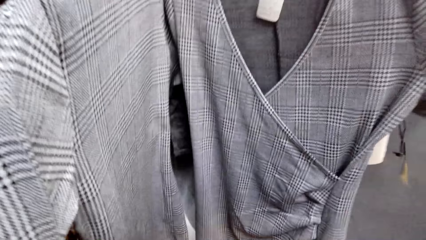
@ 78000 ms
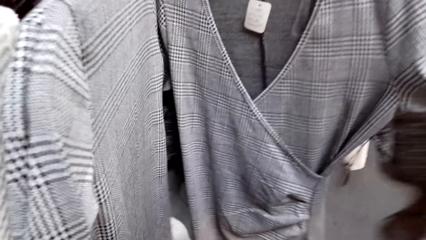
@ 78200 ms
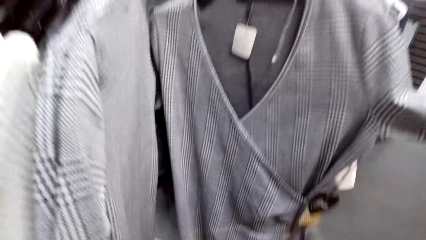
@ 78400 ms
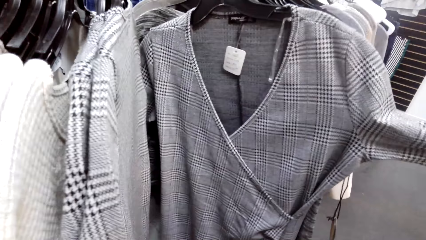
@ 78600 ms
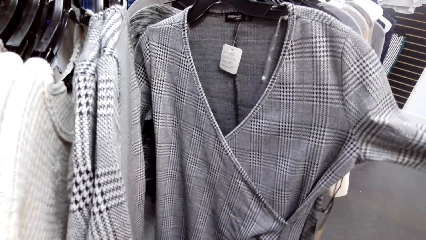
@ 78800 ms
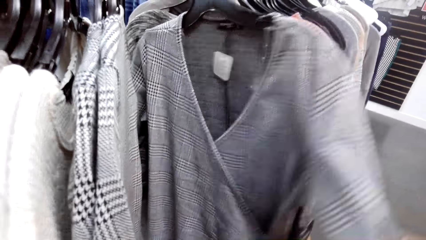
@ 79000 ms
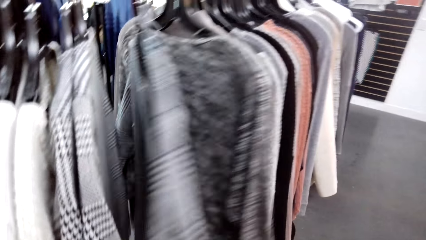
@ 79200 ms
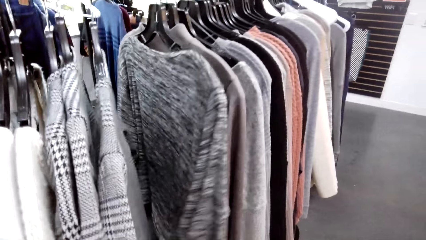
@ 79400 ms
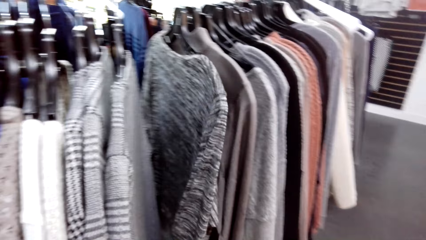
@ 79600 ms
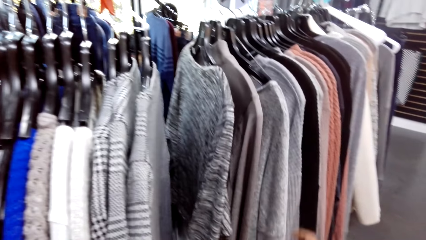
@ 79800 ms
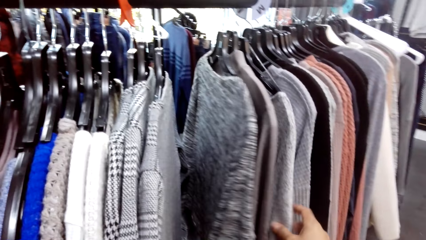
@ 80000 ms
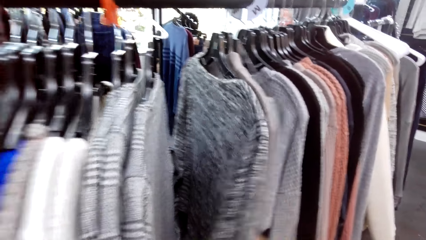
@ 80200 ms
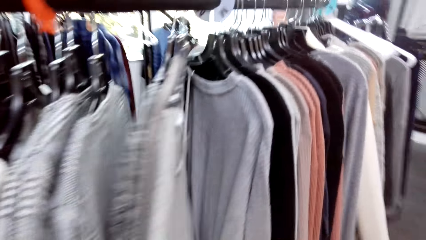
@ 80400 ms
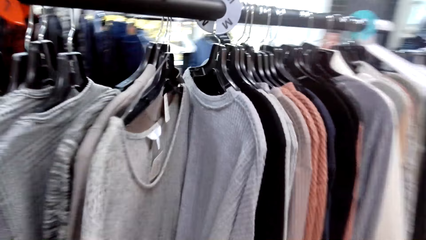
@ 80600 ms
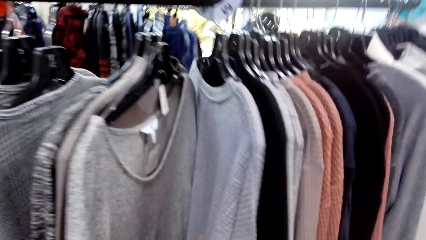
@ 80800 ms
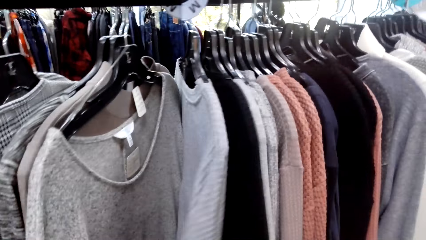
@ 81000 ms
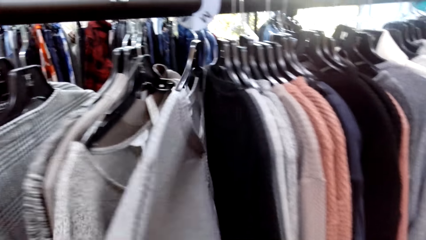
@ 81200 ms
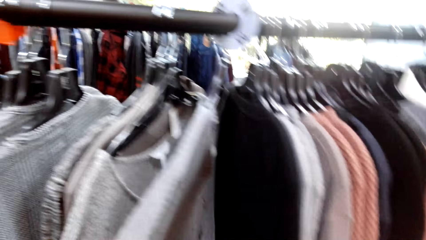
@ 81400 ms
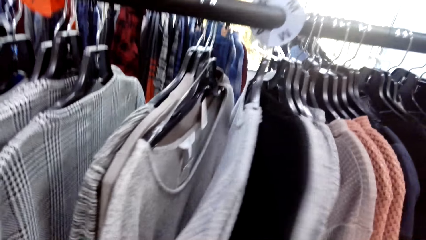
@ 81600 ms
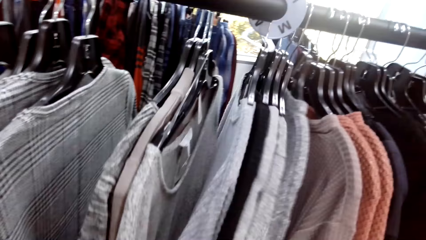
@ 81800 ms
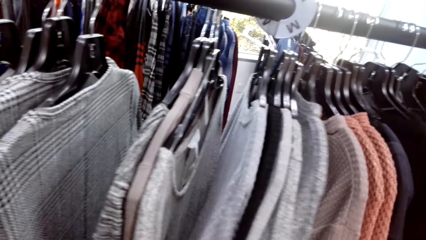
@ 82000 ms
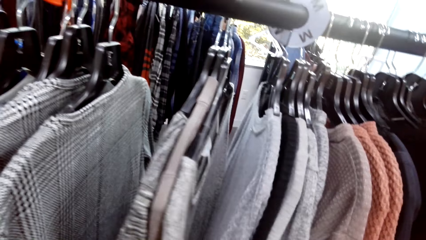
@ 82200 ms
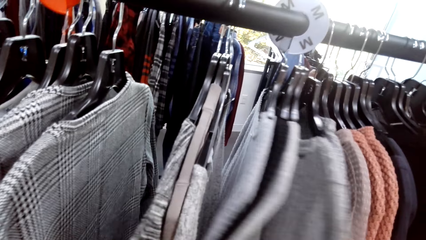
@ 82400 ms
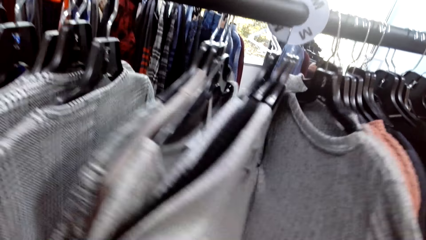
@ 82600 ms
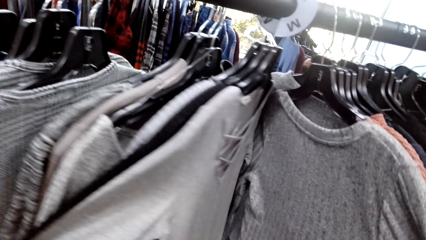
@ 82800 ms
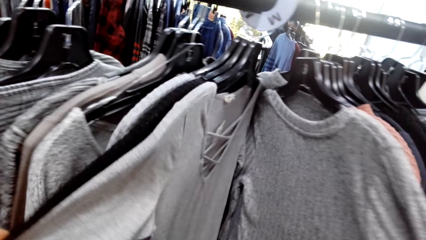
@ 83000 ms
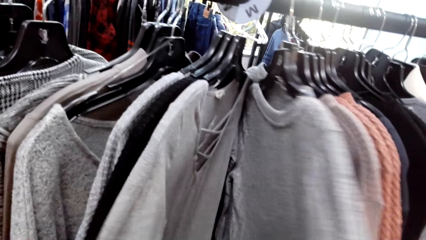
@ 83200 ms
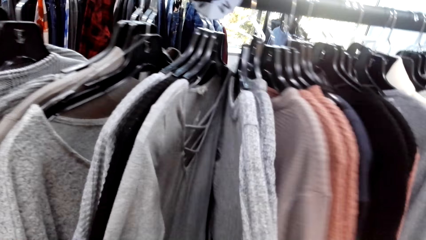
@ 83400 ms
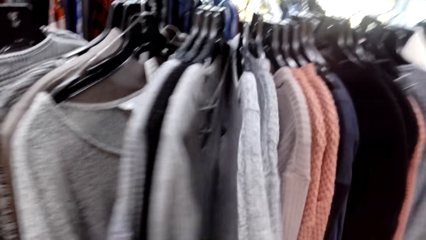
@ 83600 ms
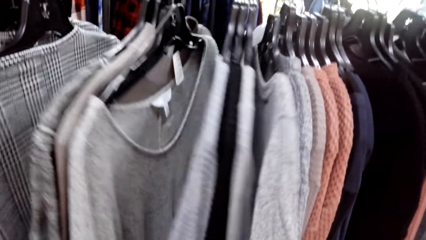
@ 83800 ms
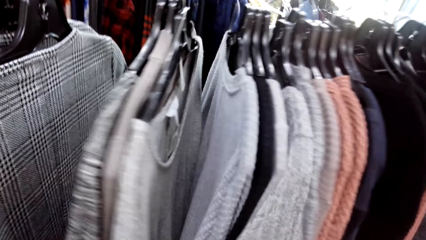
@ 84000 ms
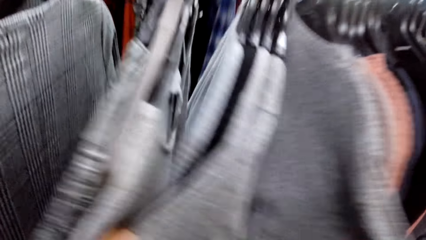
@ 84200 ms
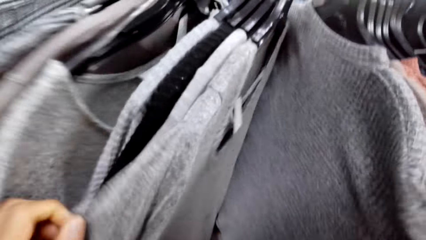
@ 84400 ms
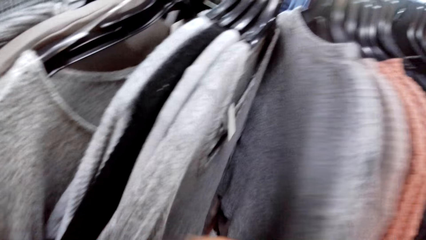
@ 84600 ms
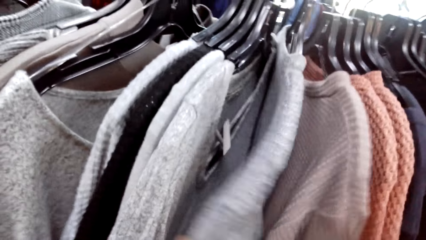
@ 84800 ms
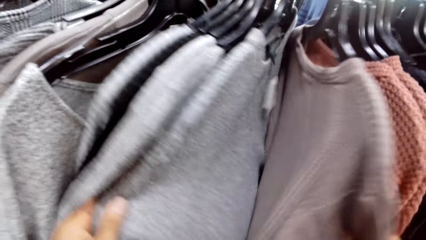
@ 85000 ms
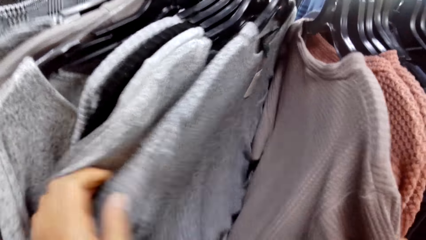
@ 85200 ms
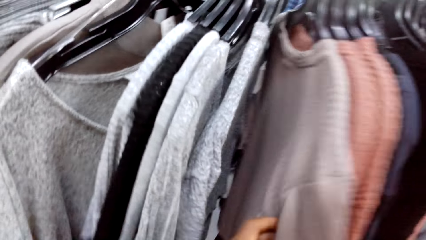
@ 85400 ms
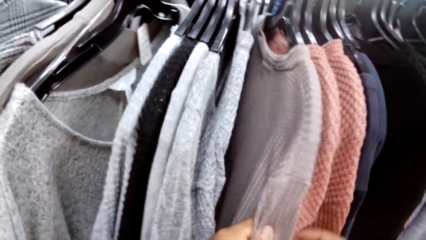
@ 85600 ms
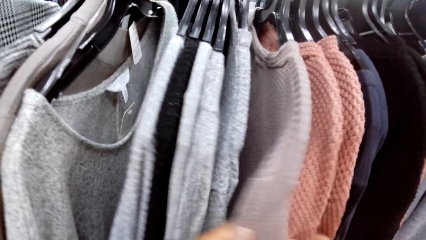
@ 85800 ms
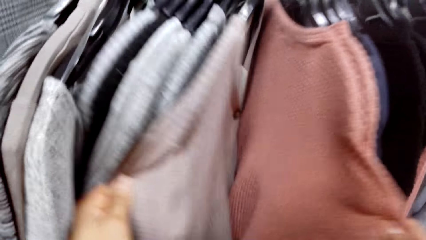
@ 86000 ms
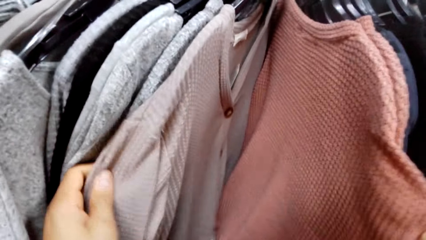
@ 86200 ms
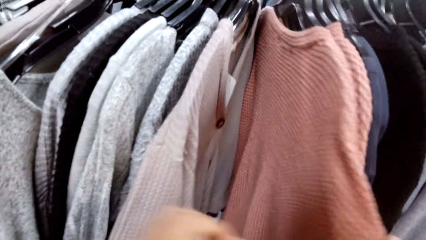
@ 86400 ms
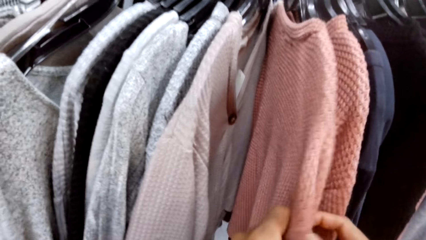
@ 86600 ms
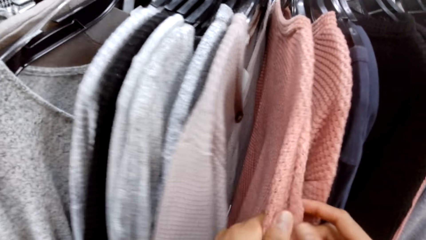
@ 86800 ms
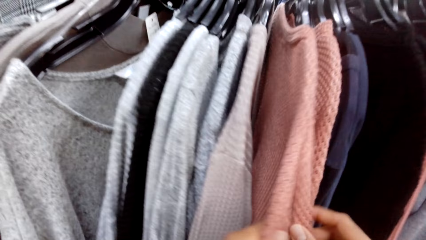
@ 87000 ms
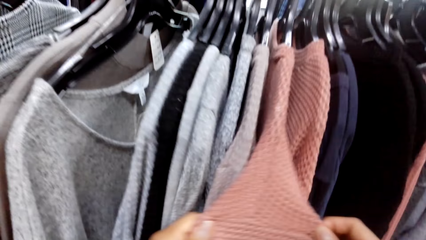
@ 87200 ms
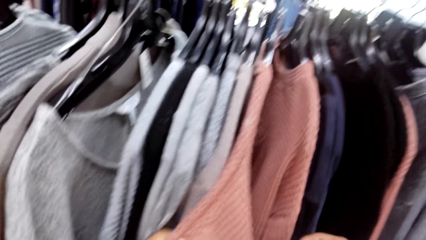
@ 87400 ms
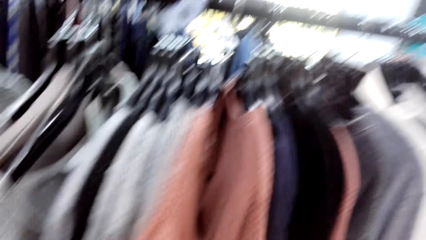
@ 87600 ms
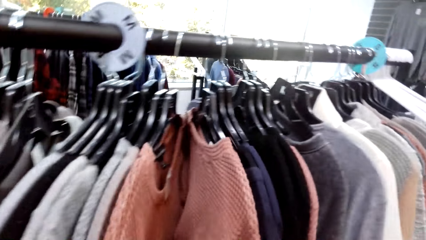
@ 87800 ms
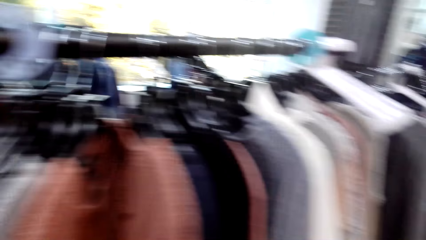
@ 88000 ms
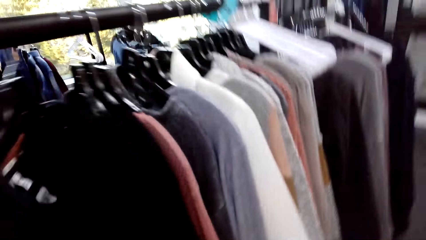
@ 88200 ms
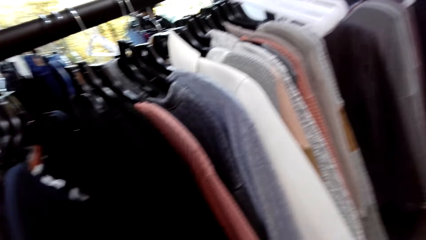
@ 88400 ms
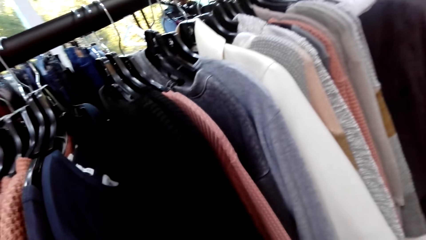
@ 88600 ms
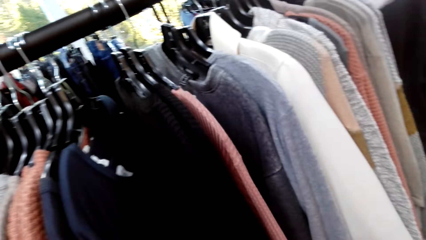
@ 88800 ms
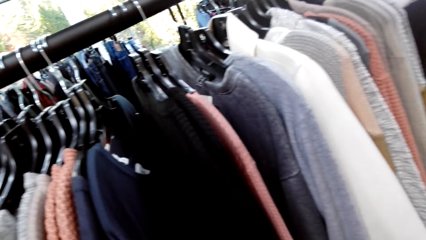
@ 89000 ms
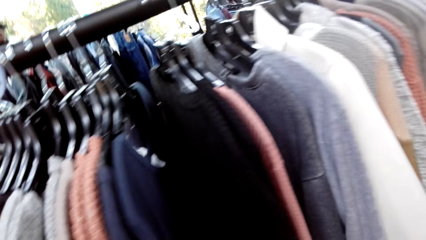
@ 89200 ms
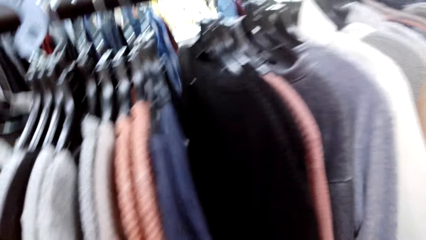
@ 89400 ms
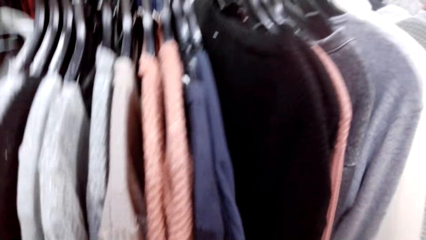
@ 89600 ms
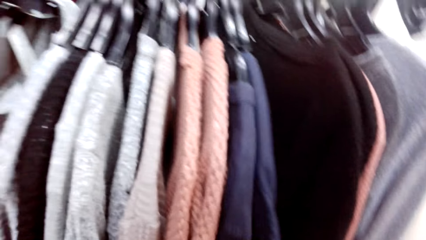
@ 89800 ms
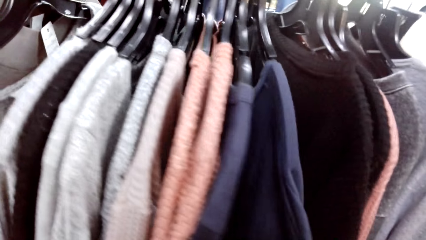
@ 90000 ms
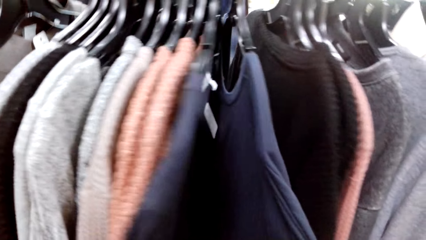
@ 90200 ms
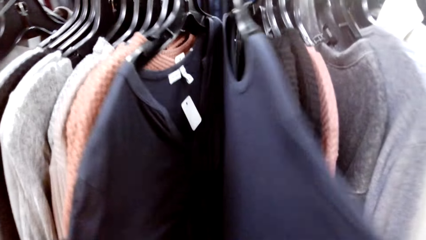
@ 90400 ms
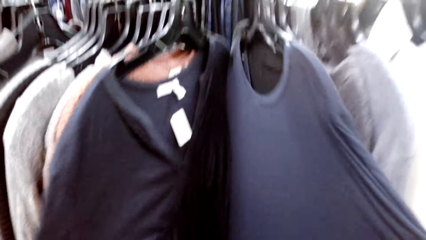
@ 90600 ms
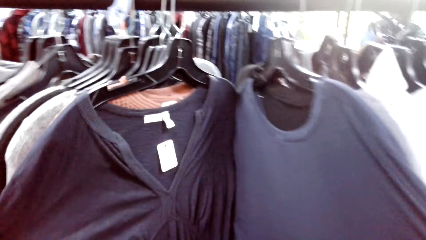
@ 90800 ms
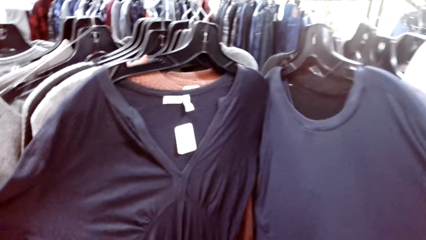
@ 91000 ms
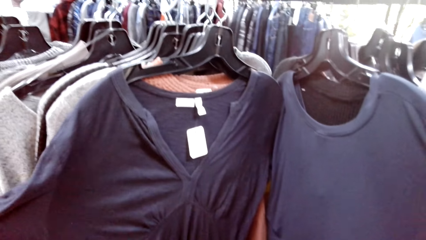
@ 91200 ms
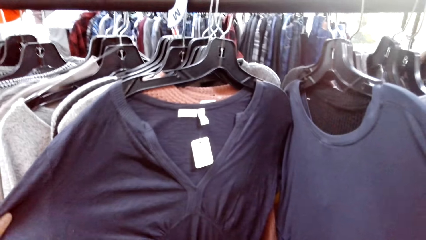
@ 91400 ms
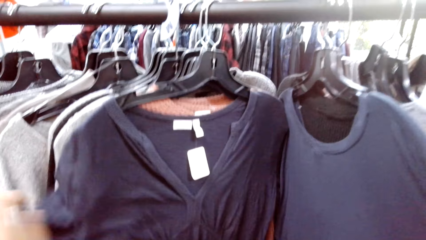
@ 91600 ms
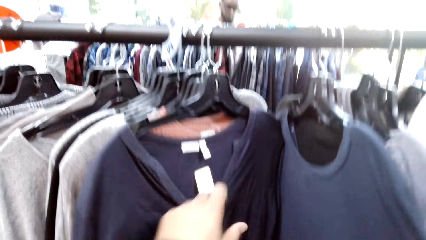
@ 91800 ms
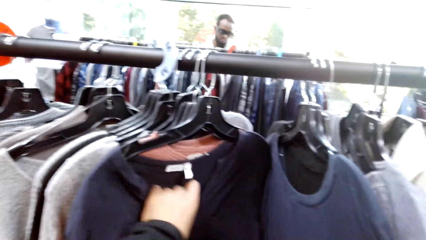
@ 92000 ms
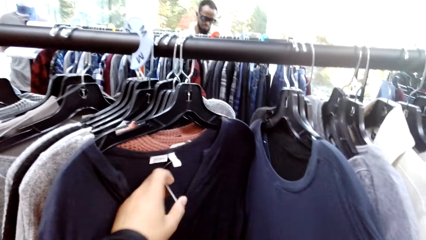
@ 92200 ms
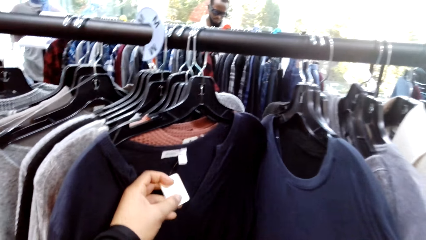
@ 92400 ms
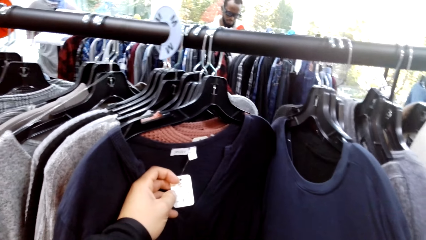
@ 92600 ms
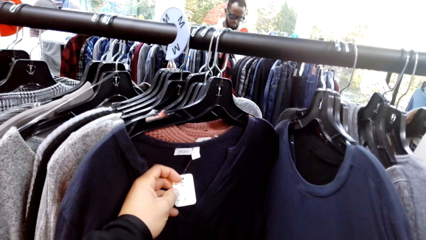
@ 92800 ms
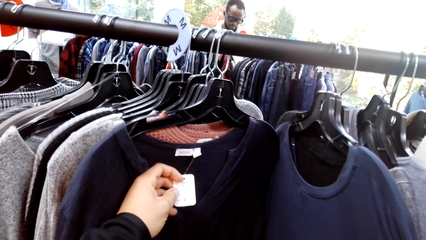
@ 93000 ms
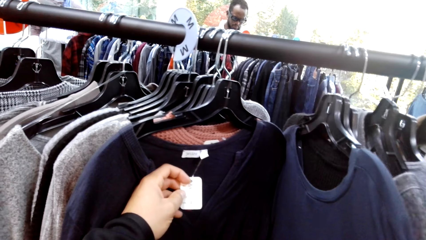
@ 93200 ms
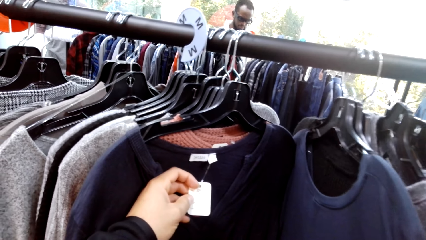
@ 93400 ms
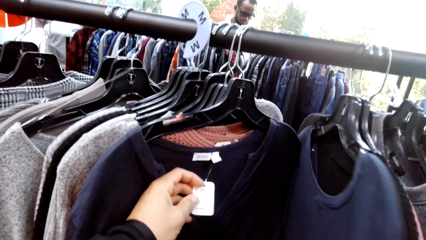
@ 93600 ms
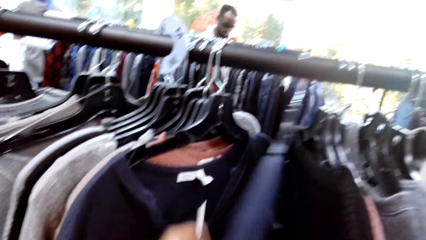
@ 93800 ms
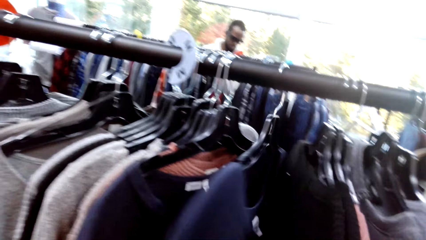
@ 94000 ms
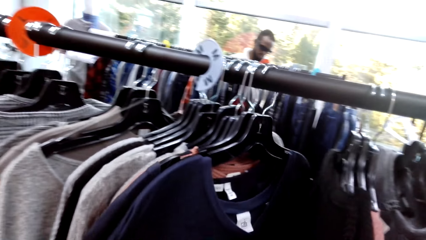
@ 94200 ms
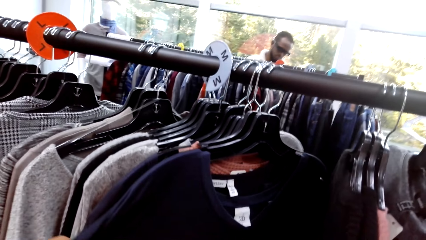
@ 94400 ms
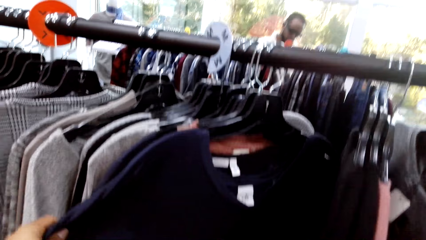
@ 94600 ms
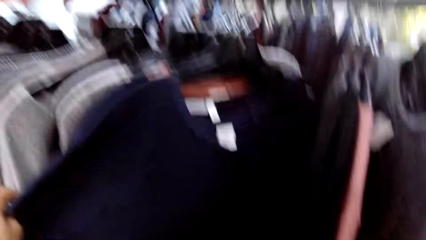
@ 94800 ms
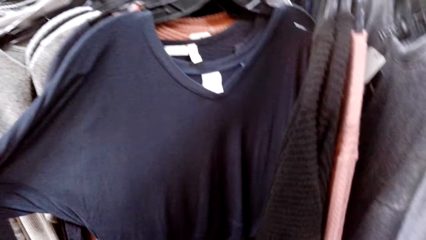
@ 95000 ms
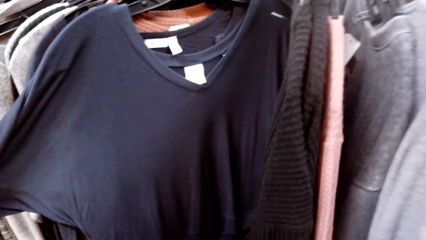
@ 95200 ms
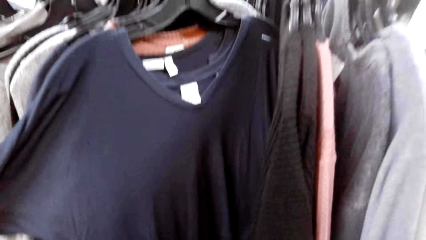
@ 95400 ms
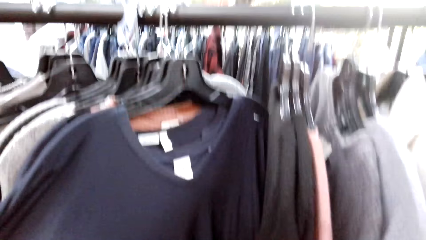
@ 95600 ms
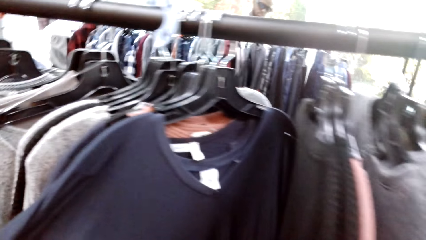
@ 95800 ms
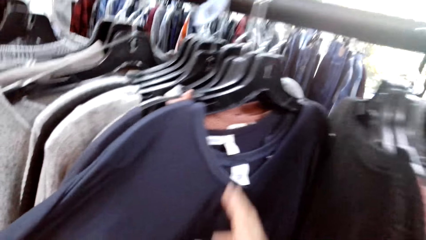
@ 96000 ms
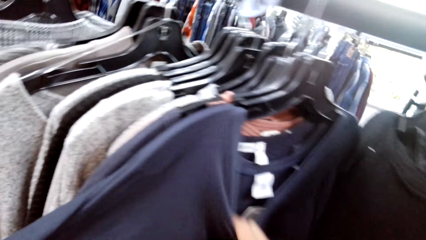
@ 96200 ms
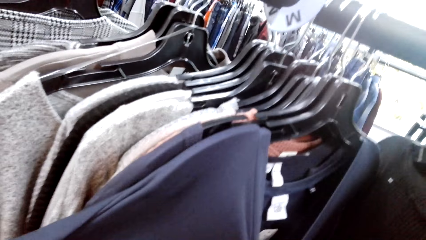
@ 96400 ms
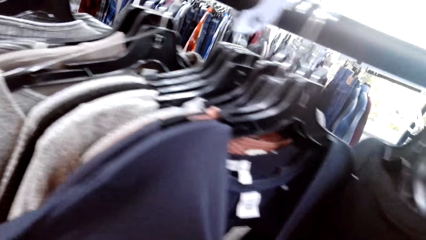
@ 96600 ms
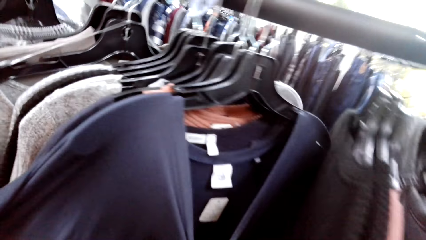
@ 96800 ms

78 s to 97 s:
The camera wearer touches the blouse. They stare at a top and hold clothes on the rack. They touch the sweater. They hold a cloth label with the left hand. A person stares at the clothes on the rack. The camera wearer pushes the sweaters. They hold the clothes on the rack.
